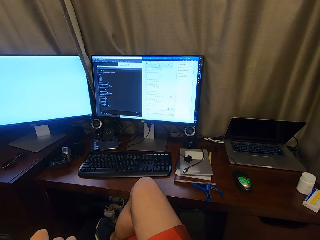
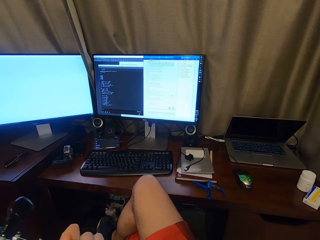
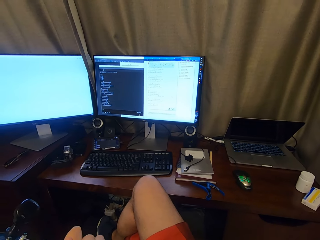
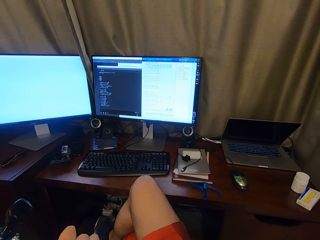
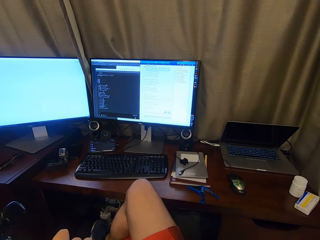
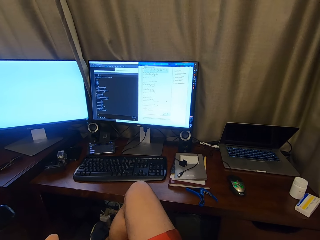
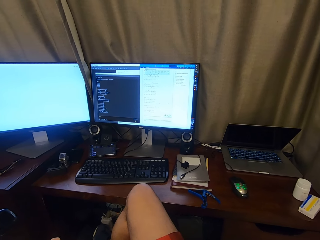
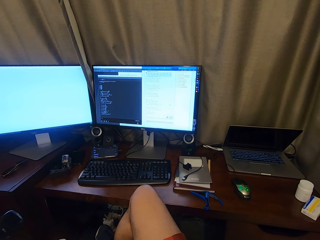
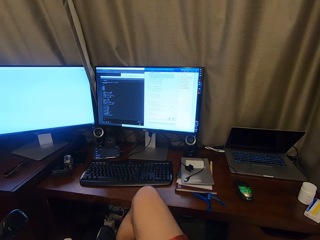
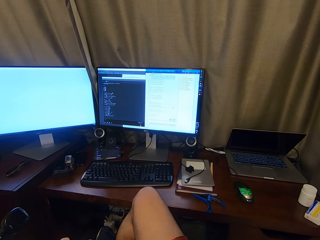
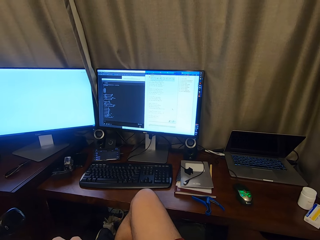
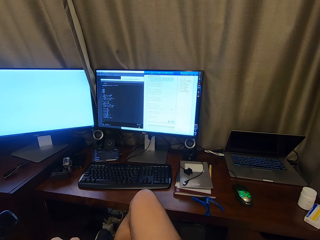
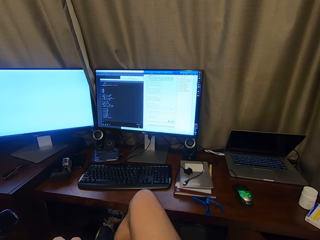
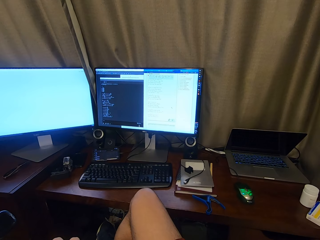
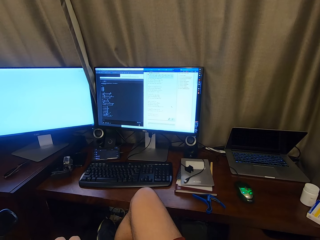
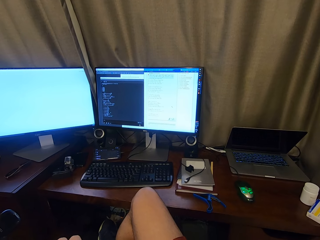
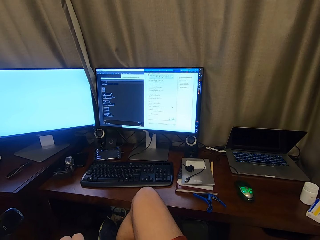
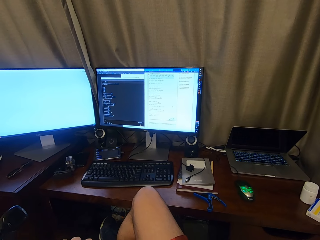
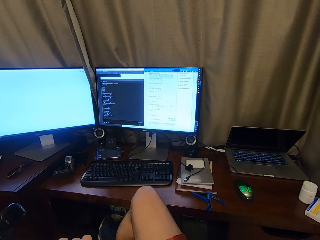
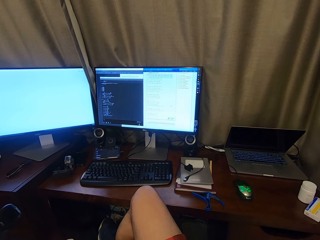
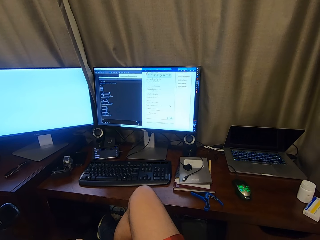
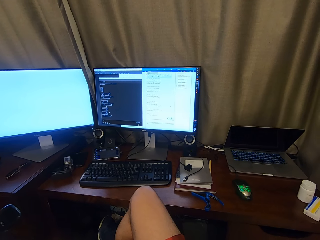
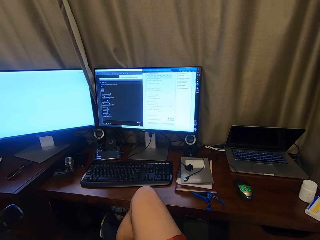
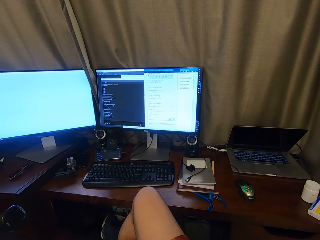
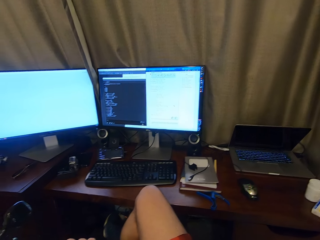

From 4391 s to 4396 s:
The camera wearer plays a guitar while singing.
